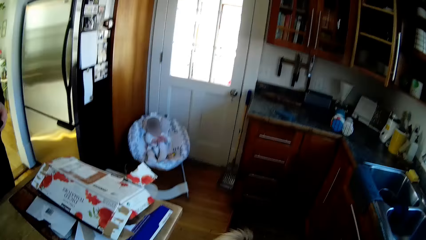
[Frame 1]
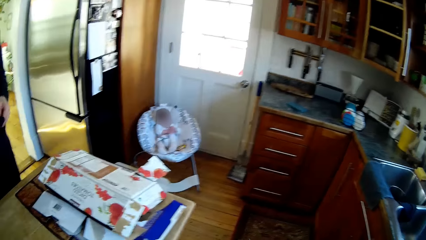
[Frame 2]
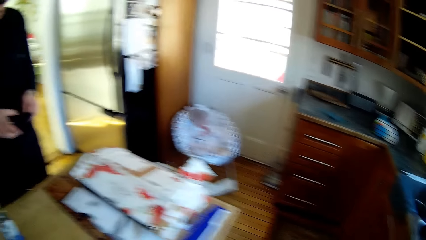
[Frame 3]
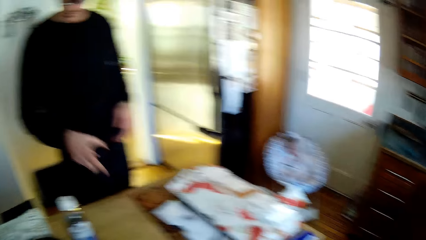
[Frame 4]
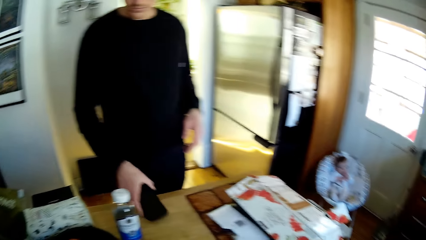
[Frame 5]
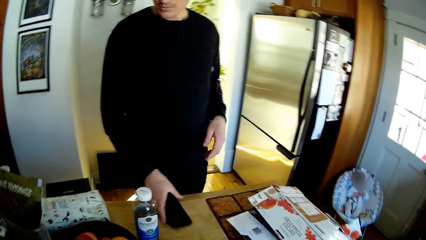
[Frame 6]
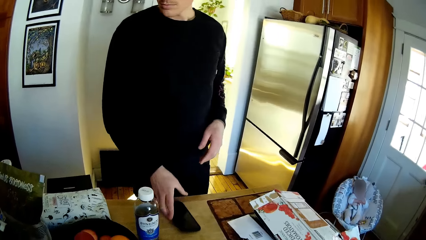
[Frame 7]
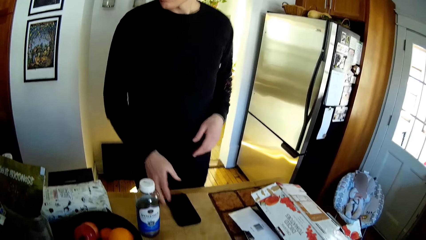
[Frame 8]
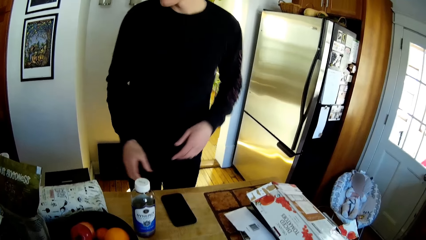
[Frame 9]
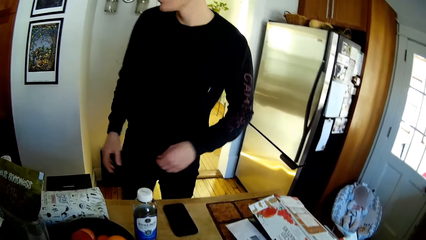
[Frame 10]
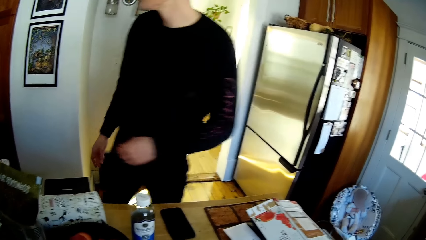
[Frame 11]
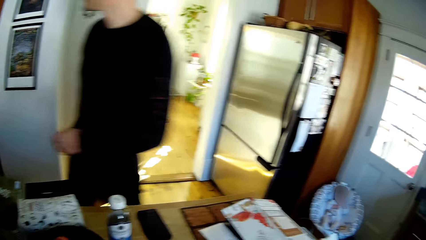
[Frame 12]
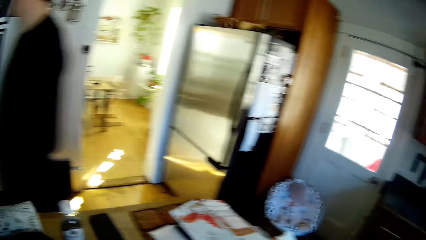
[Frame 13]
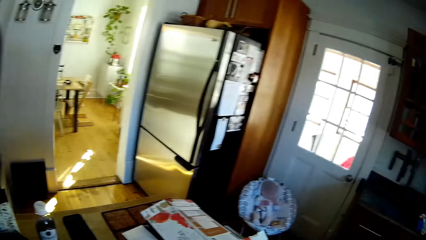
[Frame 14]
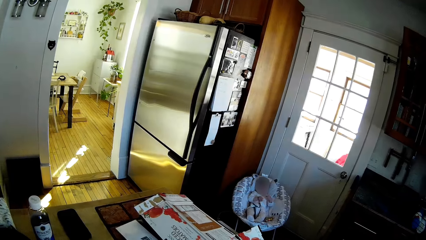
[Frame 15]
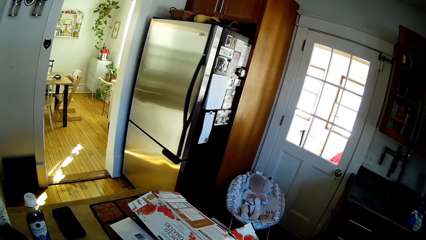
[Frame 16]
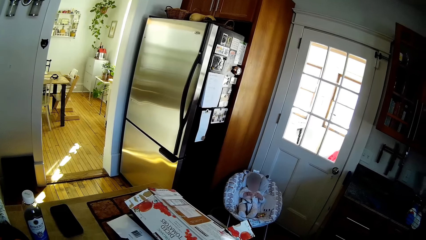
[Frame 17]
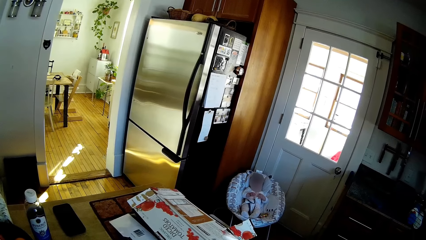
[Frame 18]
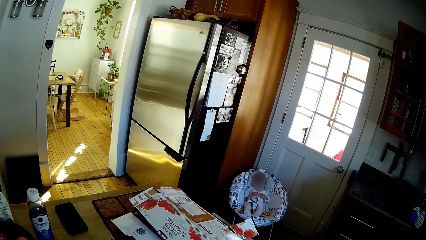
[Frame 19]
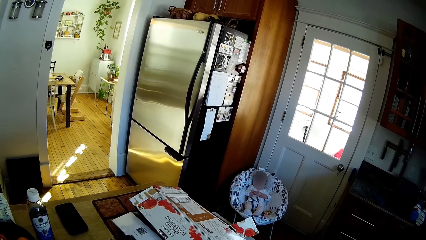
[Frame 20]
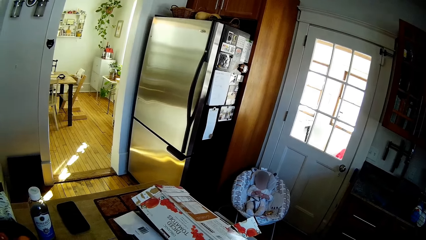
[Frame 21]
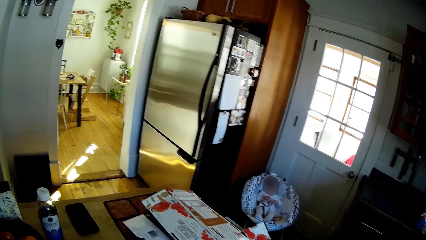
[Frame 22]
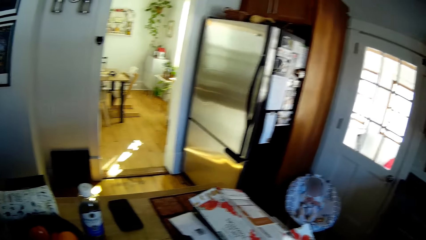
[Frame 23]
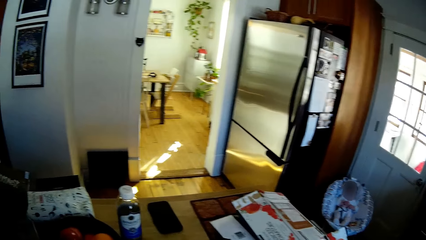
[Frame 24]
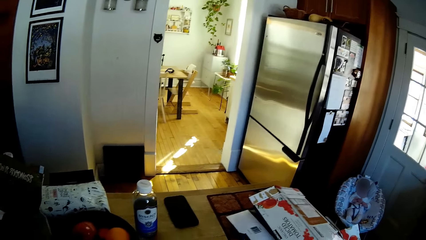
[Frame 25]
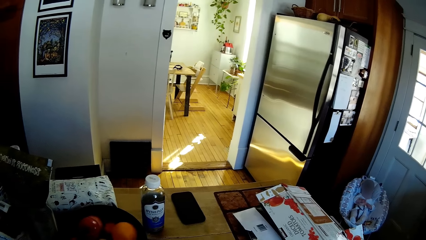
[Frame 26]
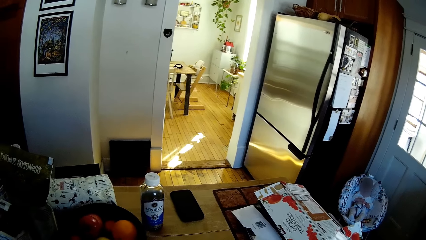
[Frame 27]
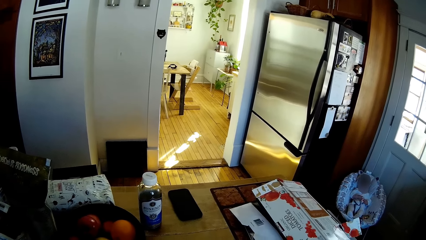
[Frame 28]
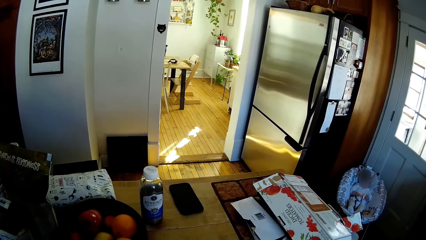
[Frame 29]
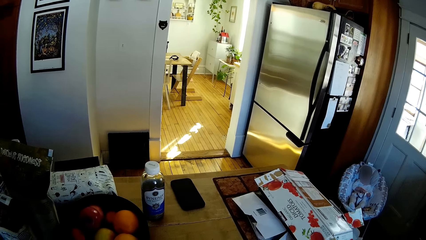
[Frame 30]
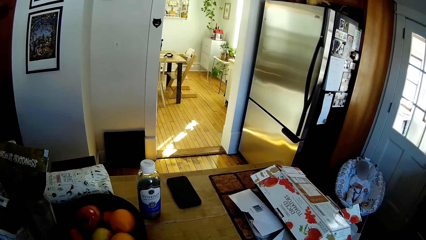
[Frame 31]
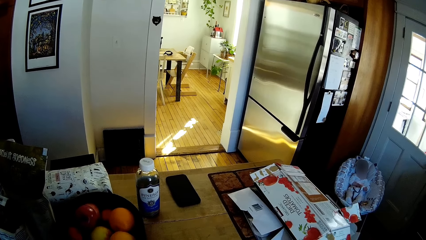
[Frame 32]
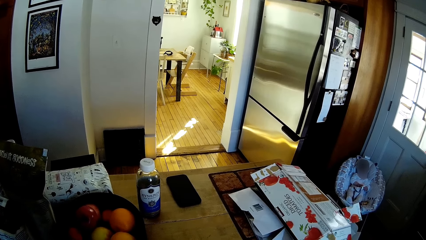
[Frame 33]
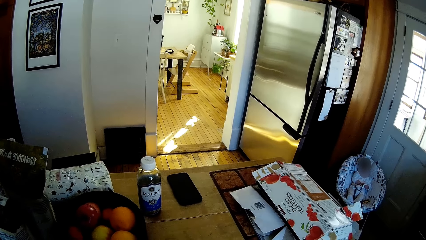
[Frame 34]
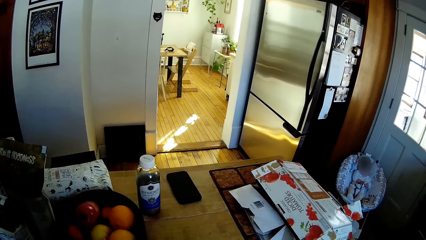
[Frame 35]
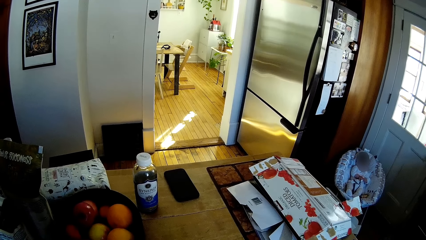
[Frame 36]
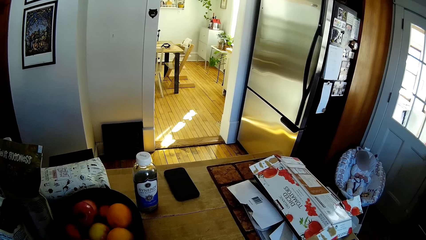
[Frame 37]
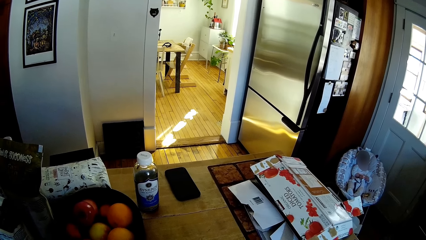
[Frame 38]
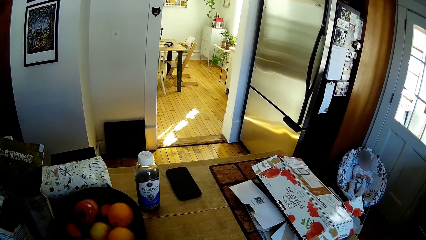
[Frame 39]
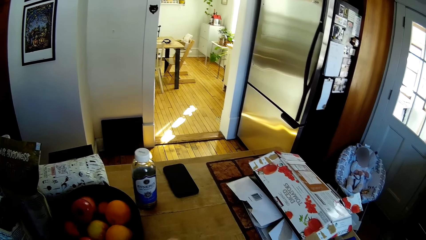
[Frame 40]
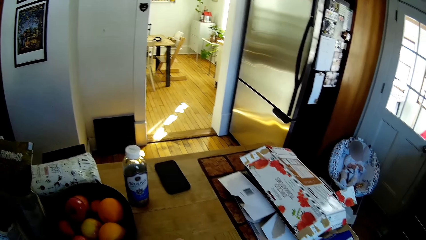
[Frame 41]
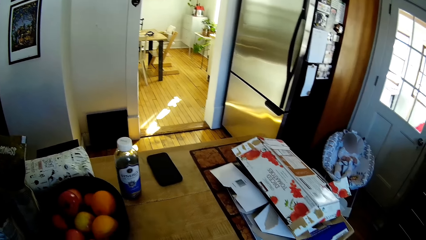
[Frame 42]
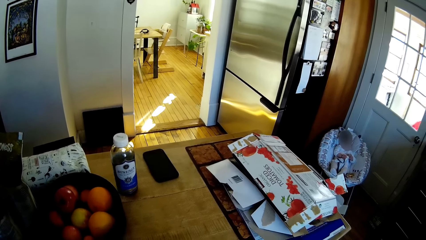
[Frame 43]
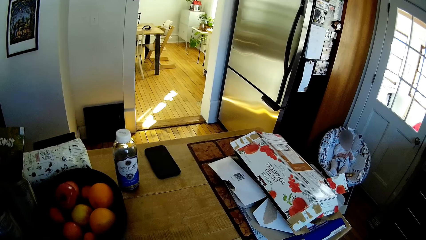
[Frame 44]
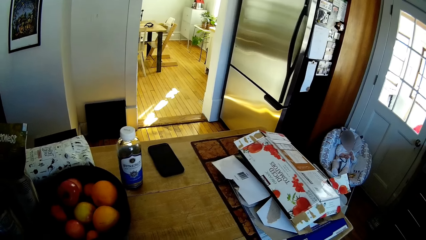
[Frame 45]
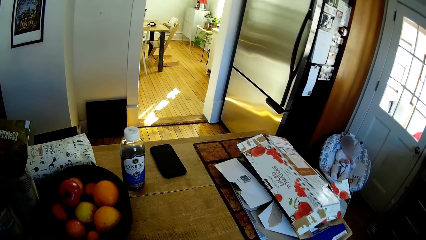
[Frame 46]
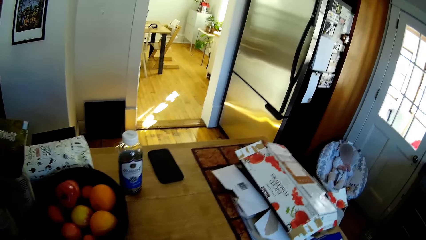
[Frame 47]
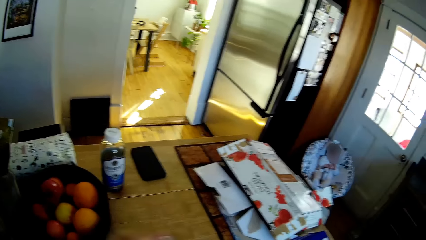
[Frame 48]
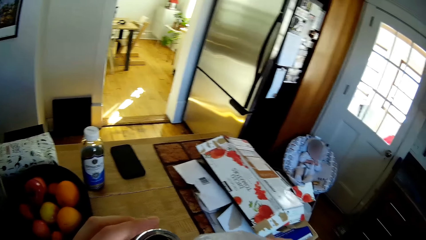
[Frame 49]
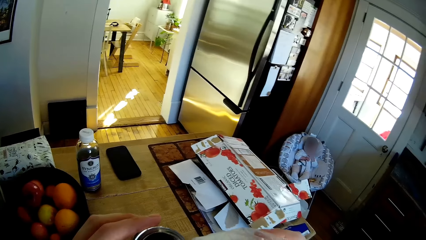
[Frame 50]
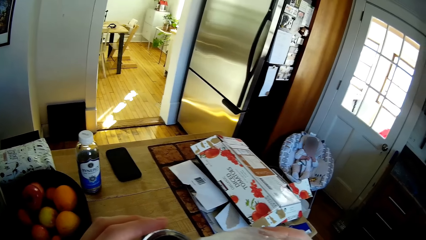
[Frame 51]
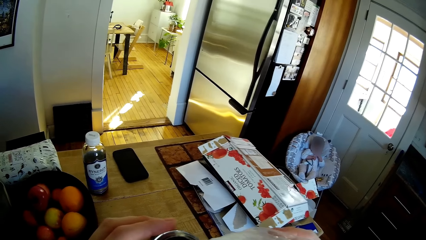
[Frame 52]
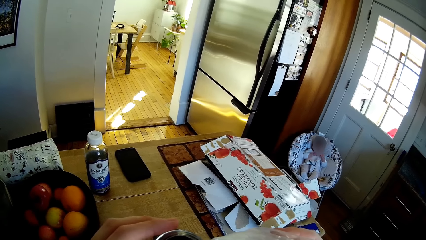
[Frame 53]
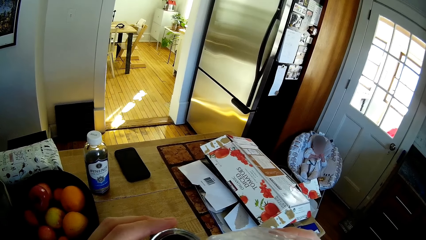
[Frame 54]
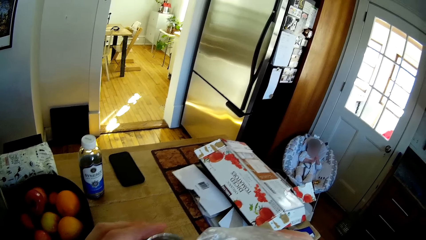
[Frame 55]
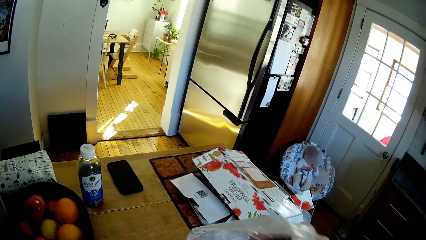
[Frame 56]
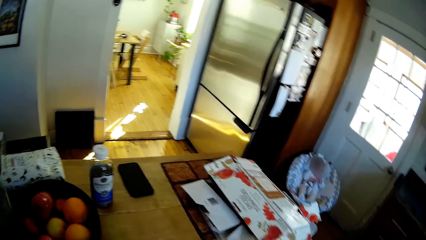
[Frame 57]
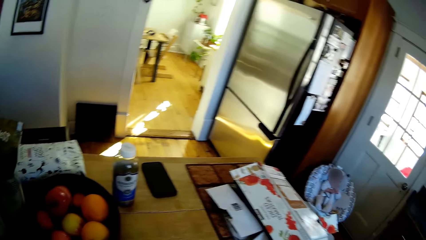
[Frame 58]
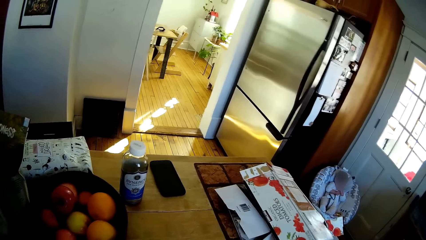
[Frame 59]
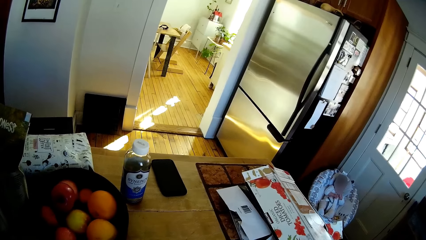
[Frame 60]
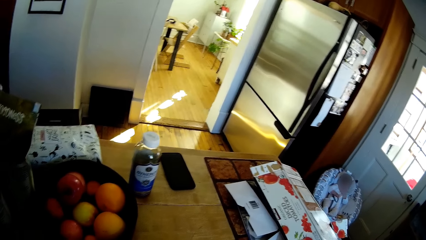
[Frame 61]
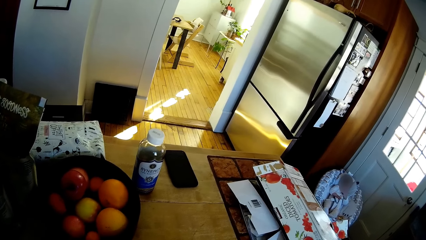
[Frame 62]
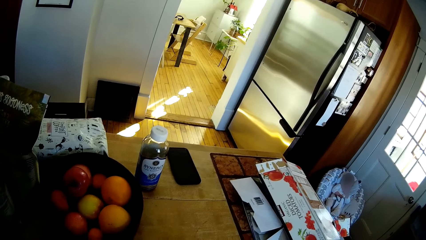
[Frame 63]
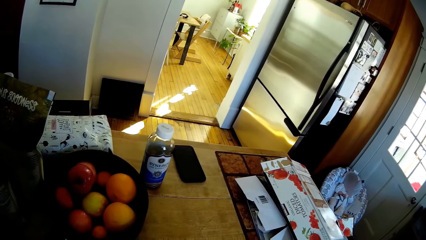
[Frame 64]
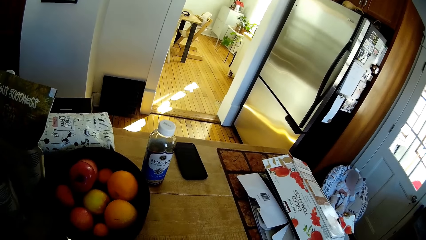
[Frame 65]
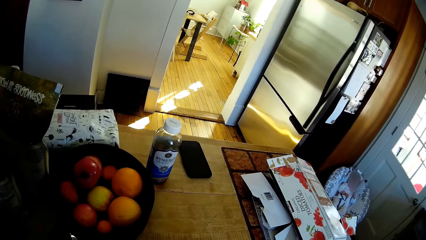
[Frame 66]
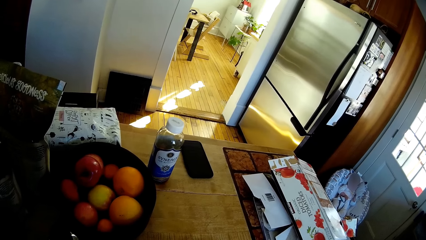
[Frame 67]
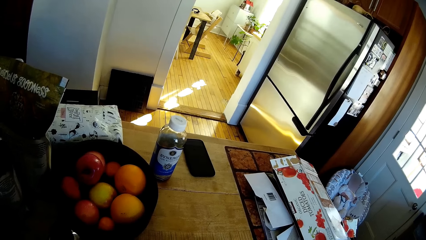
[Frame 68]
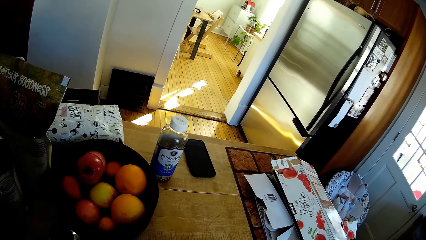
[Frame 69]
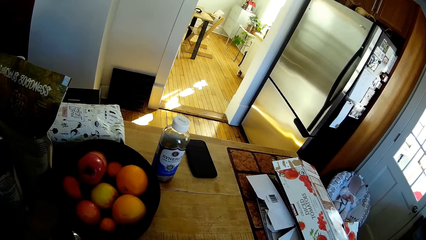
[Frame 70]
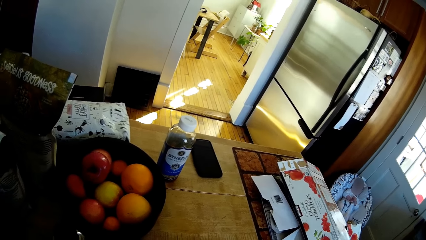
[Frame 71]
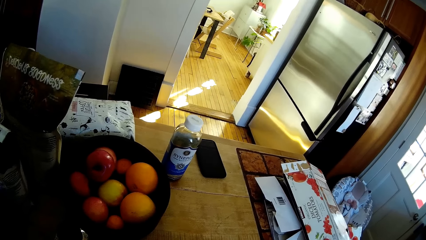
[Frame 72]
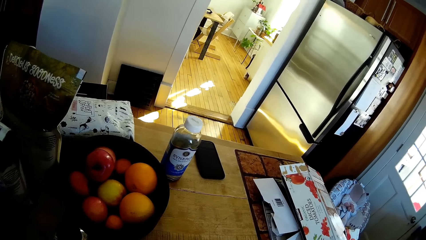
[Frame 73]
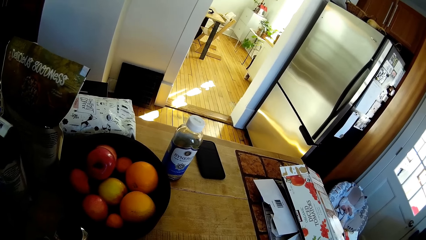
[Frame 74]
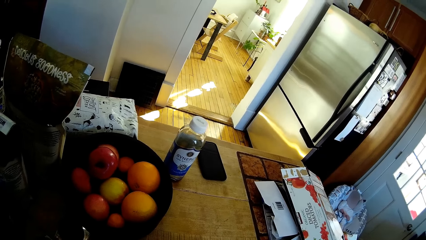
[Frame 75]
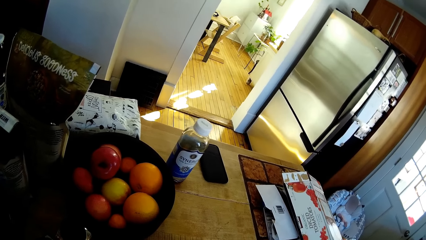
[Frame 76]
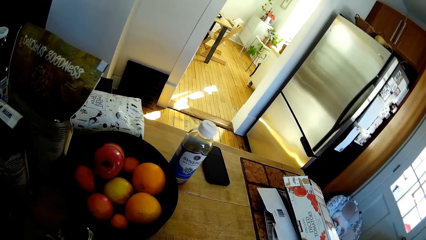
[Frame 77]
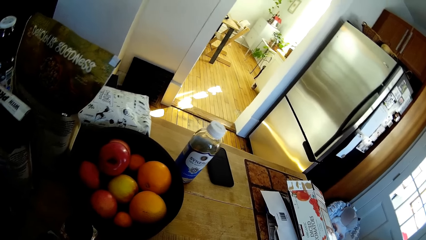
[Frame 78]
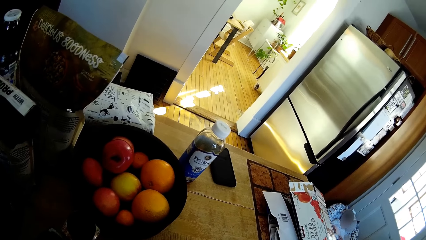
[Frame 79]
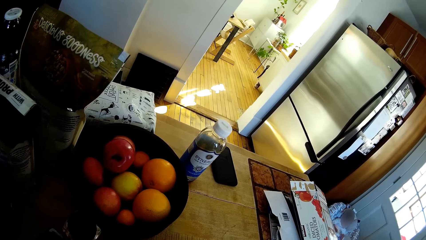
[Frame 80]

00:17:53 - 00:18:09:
The camera wearer interacts with the dog. The man drops the phone on the table with his right hand. He walks. The camera wearer raises the paper.
